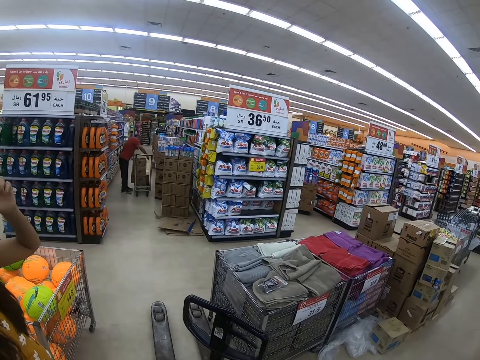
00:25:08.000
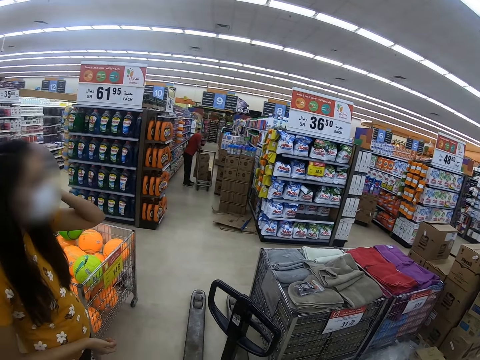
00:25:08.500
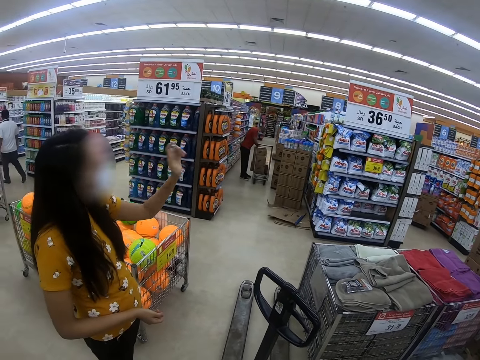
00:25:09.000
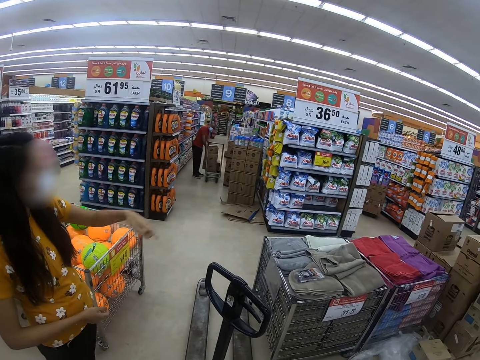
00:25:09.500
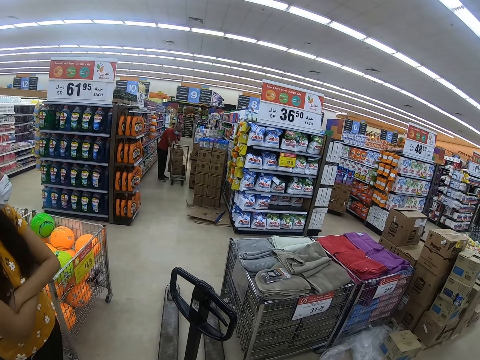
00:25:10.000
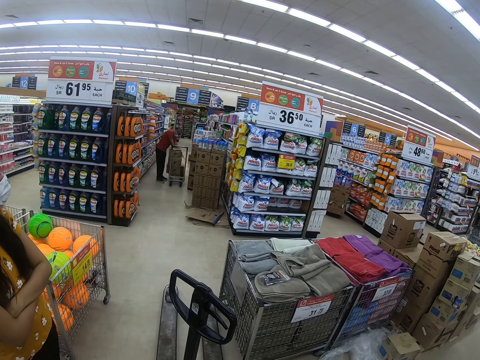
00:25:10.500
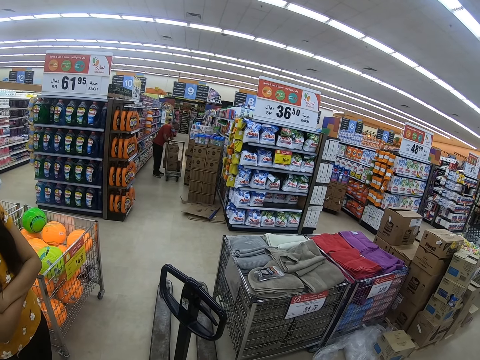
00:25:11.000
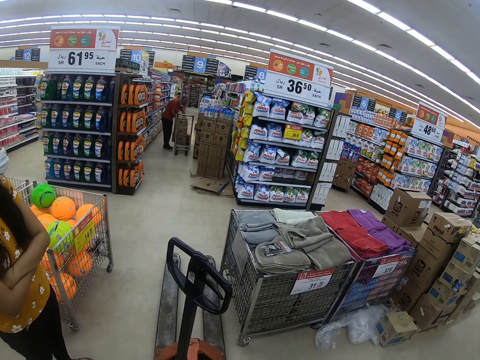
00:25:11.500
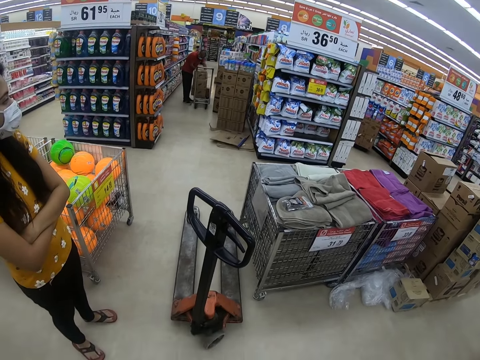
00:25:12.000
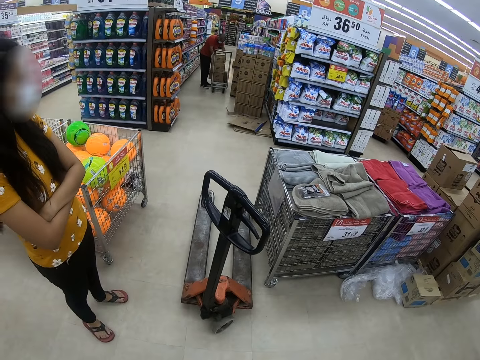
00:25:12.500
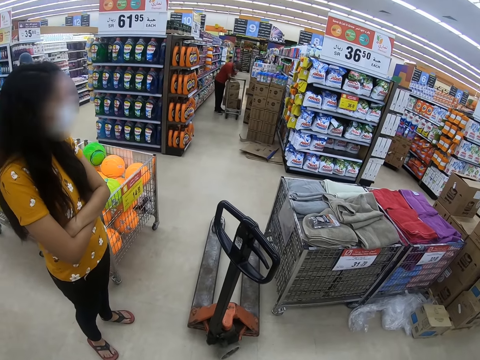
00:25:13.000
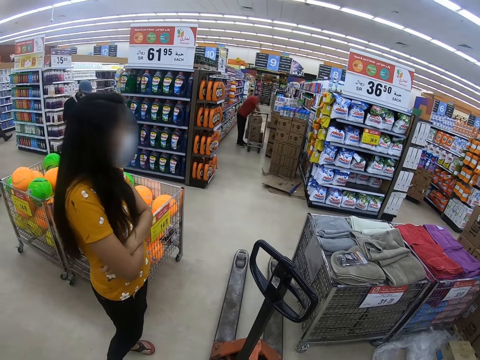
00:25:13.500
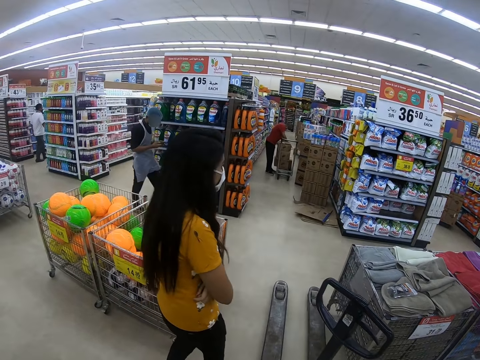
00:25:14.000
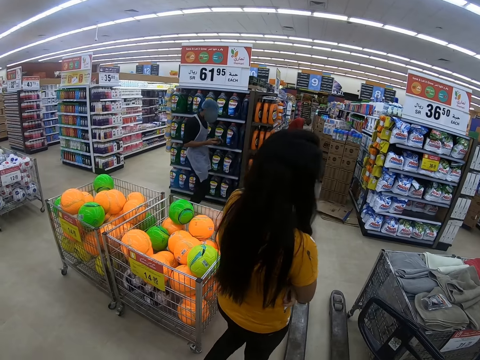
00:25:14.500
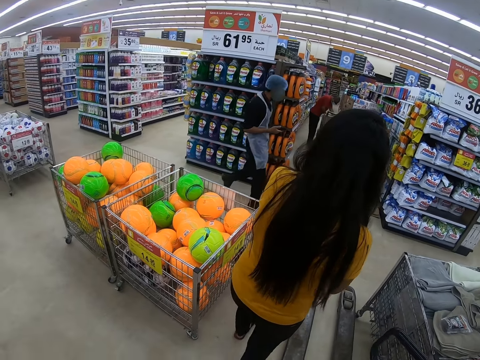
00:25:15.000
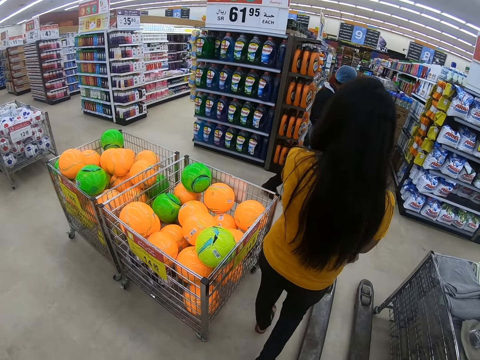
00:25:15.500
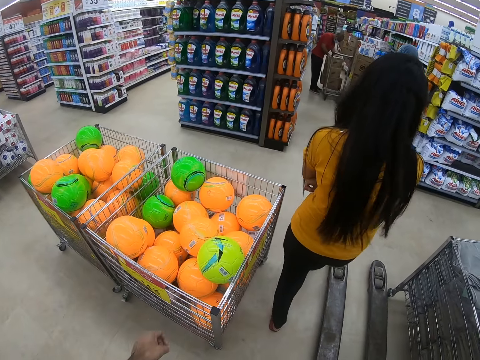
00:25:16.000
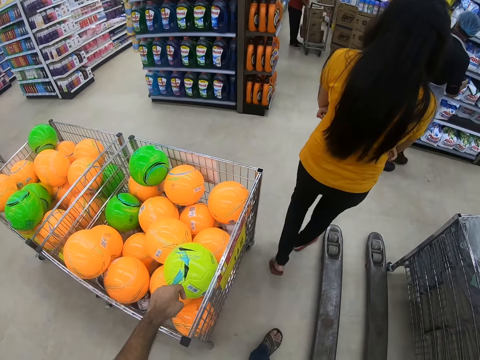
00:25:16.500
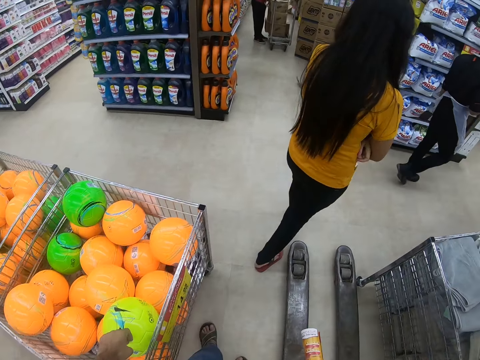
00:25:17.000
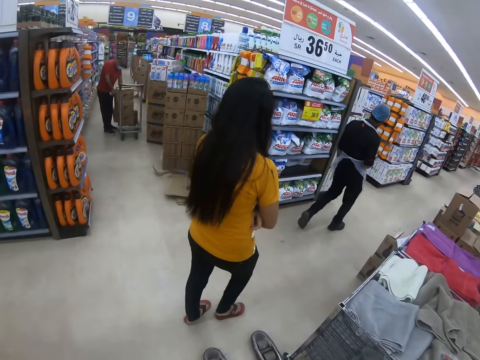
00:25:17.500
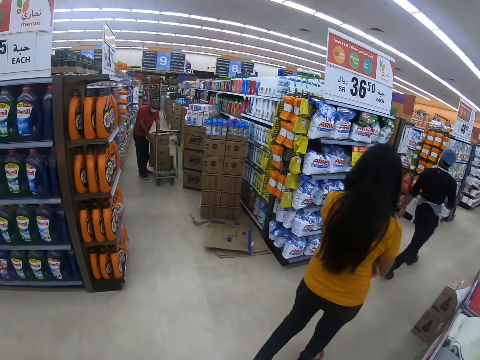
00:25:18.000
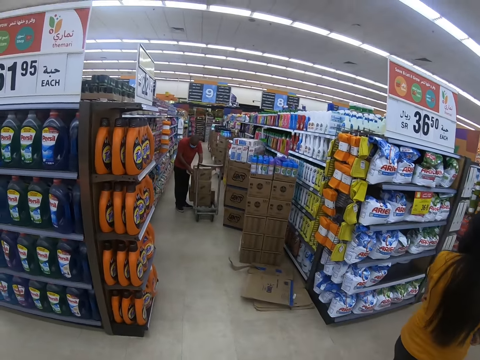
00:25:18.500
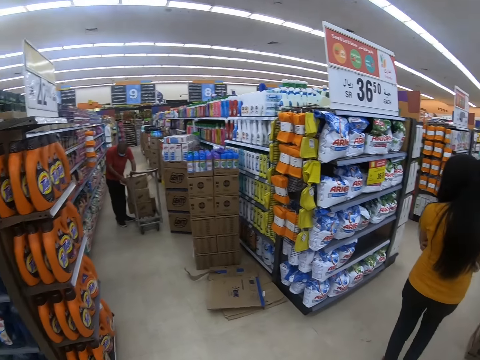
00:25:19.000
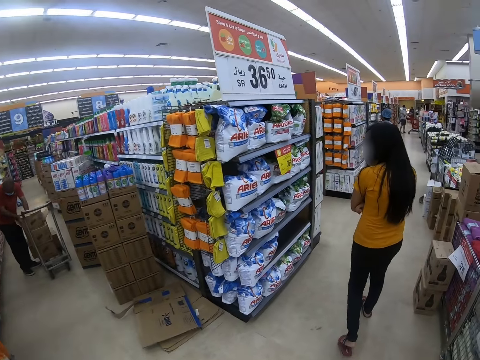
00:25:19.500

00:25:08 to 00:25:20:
A person touches the hair, points a finger, and folds hands. The camera wearer looks around. The person walks in a supermarket. The camera wearer walks around the supermarket.

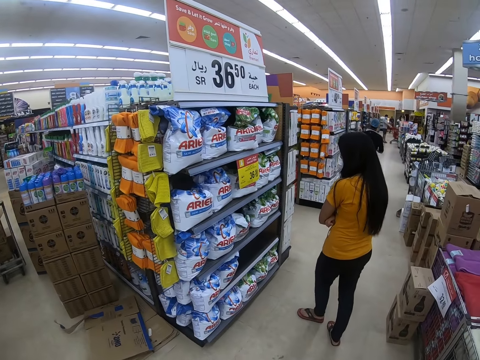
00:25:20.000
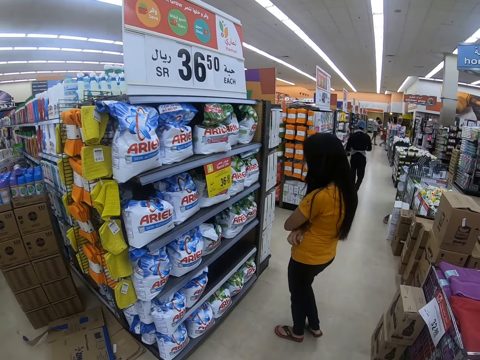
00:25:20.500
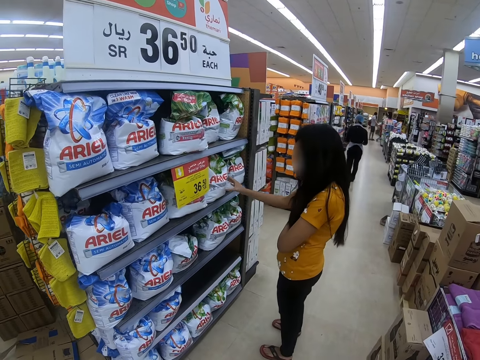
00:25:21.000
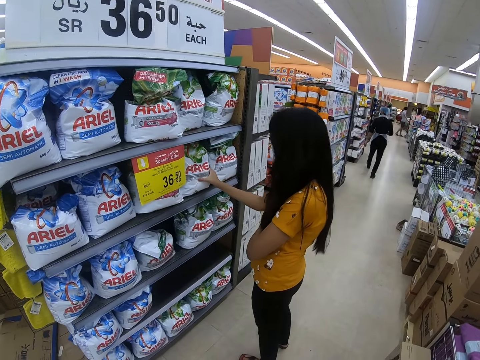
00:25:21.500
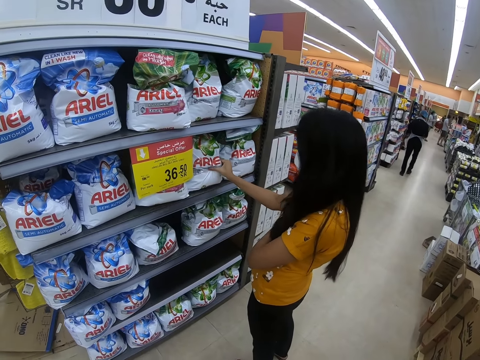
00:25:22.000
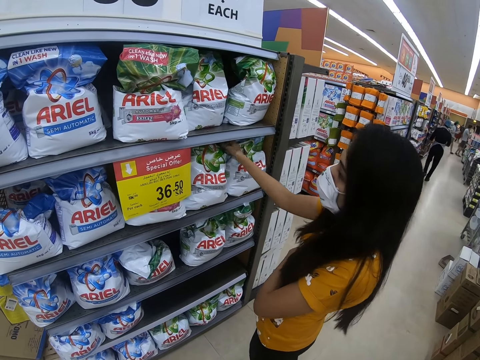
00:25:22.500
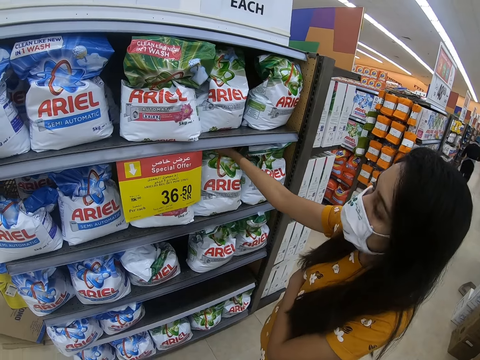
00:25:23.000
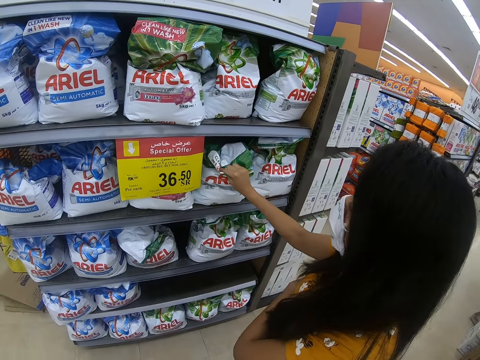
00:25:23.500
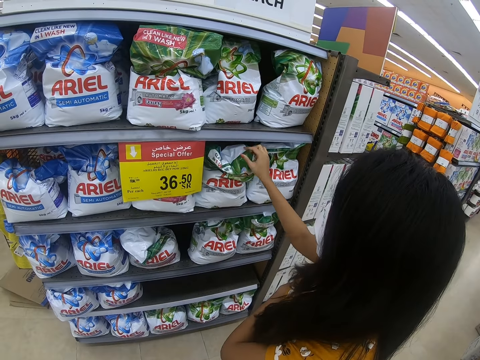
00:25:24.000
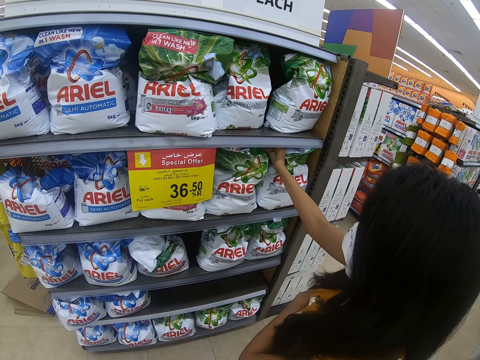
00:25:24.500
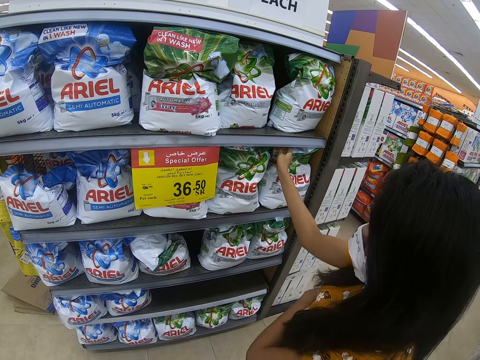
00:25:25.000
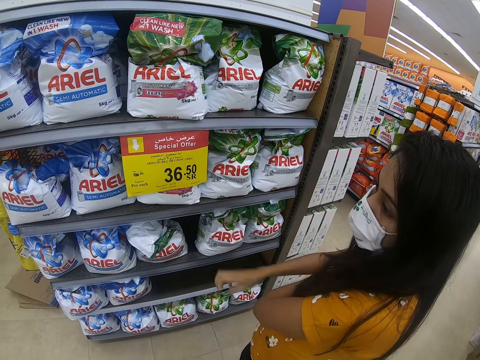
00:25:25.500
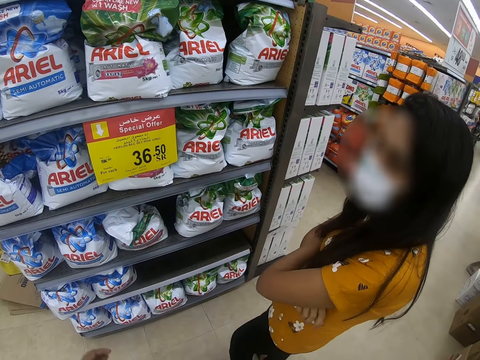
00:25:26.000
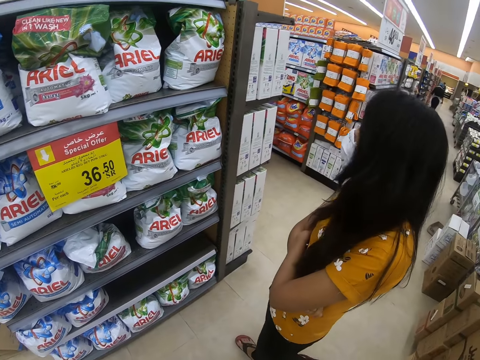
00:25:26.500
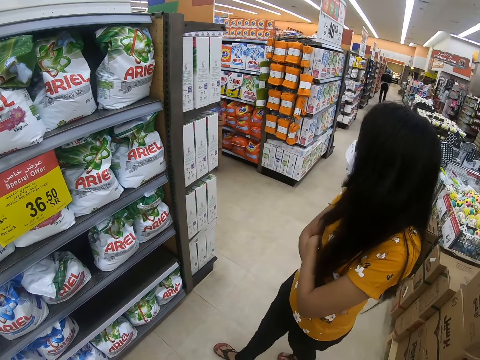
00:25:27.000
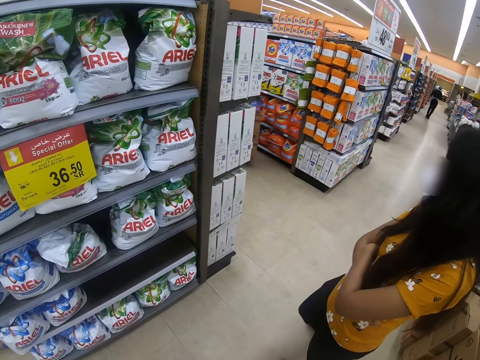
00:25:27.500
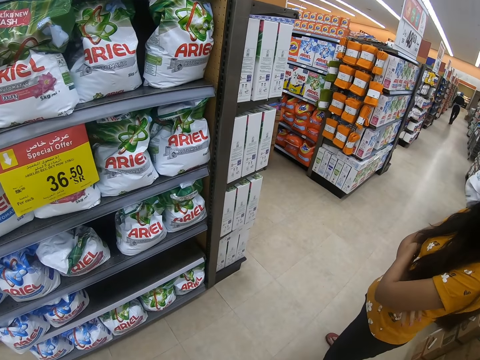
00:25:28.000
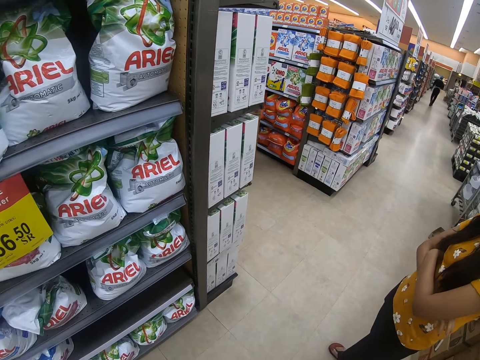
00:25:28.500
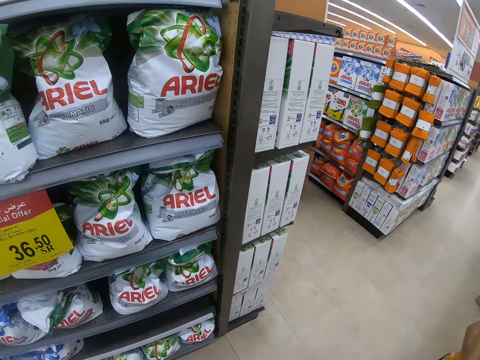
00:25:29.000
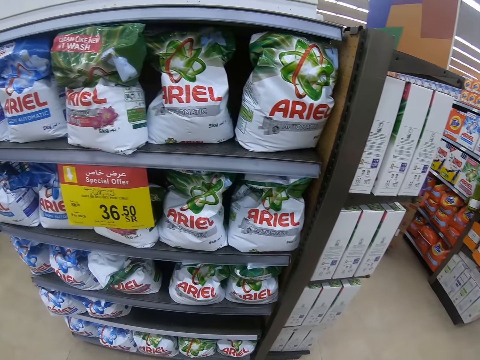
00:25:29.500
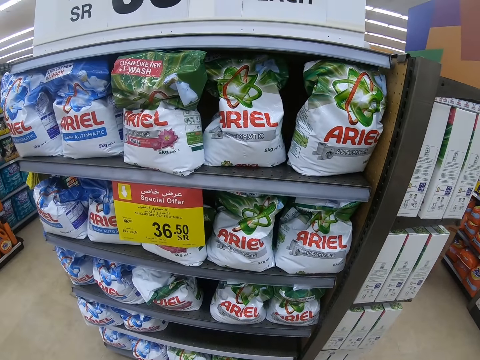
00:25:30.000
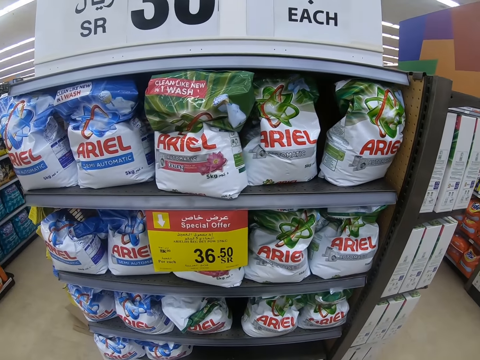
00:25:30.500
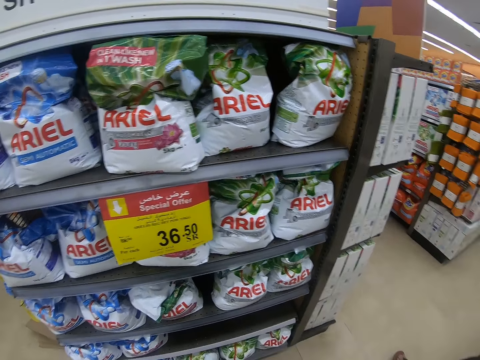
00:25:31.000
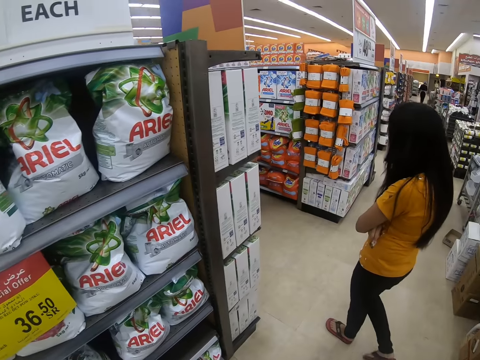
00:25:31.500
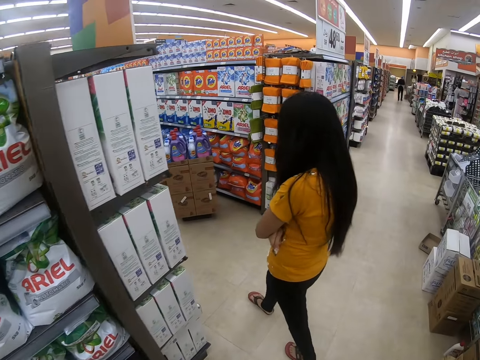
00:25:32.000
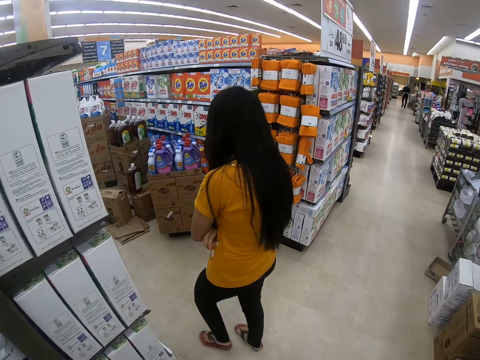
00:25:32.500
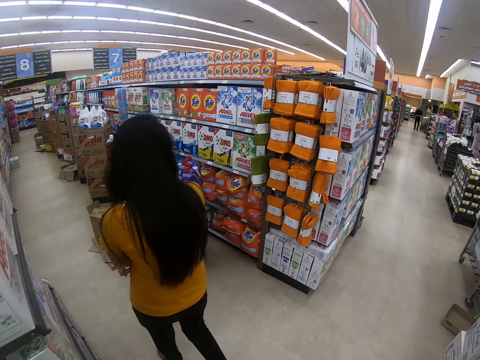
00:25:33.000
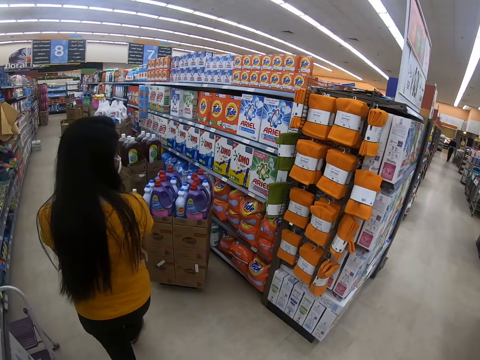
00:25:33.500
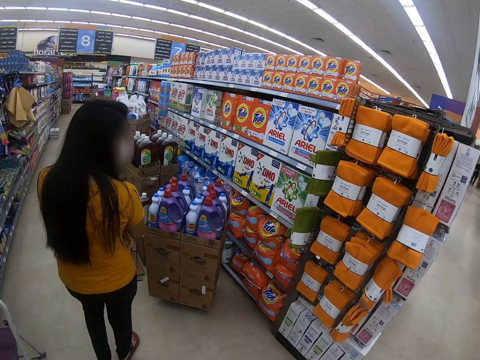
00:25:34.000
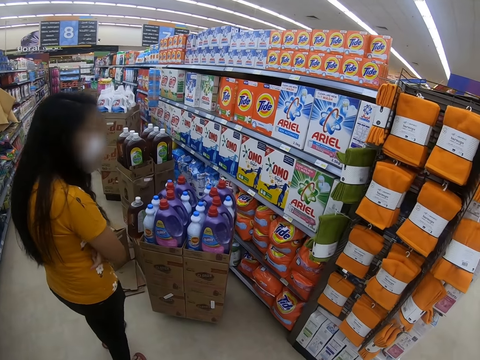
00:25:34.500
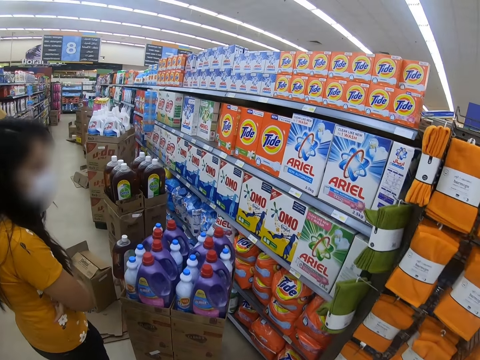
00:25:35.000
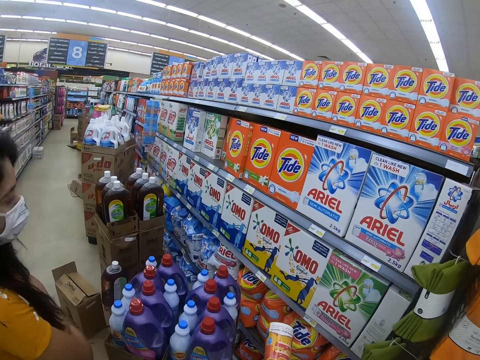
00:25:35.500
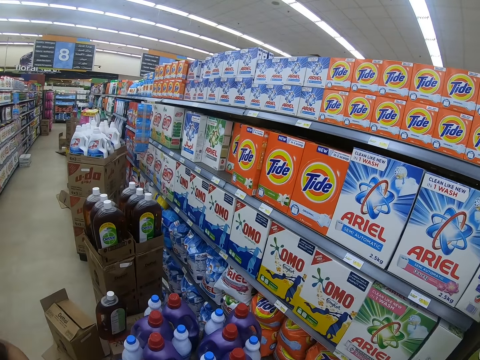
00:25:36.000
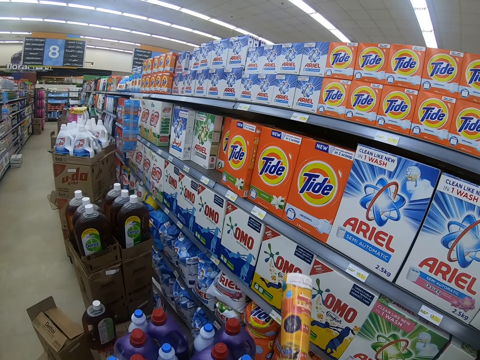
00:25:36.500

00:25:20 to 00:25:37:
A woman touches a pack of Ariel on a shelf. The woman looks around. The camera wearer looks around the supermarket. The woman walks in the supermarket. The camera wearer walks around the supermarket. The woman looks at items on the shelf.
